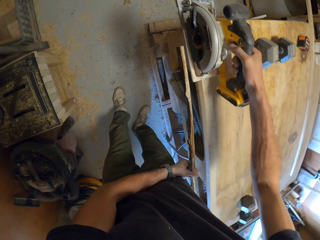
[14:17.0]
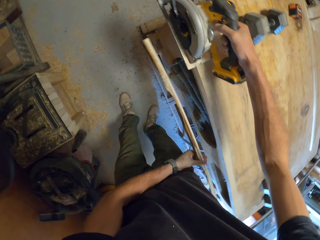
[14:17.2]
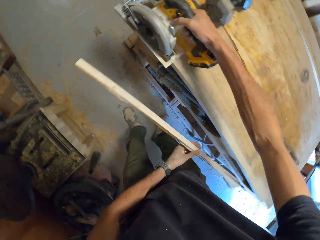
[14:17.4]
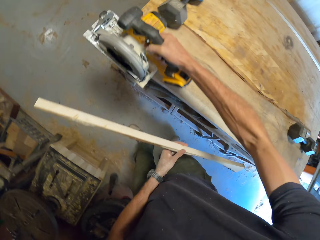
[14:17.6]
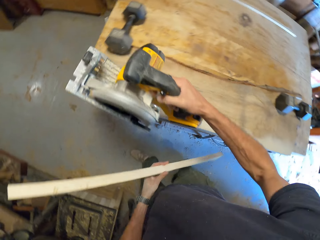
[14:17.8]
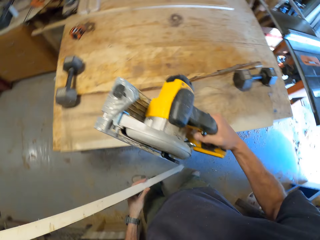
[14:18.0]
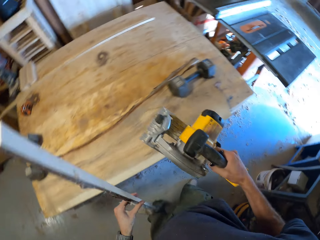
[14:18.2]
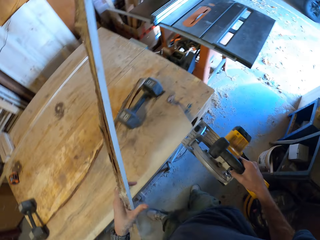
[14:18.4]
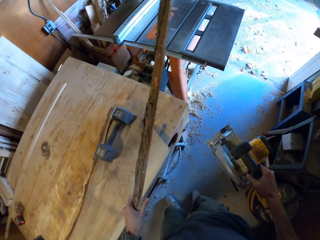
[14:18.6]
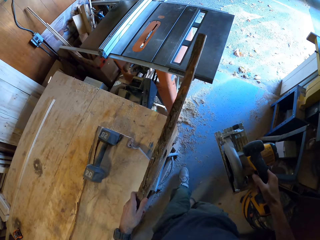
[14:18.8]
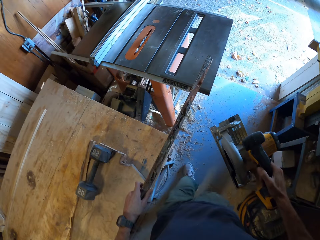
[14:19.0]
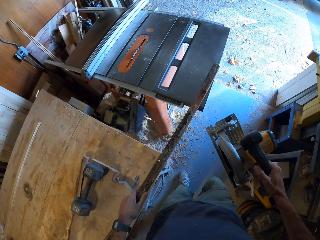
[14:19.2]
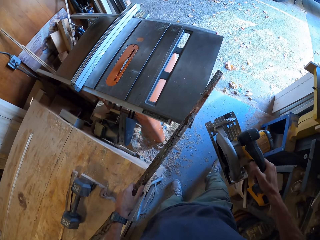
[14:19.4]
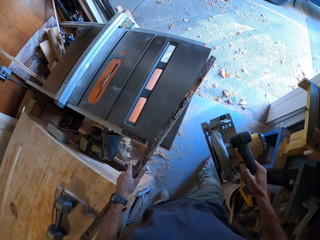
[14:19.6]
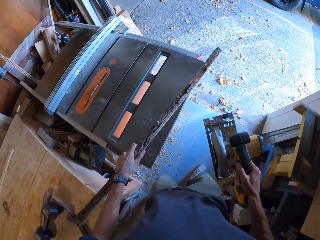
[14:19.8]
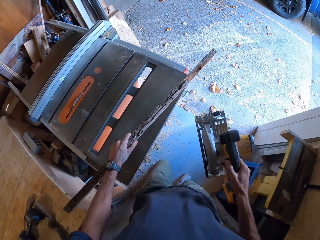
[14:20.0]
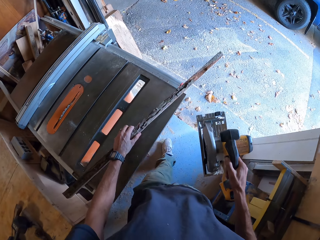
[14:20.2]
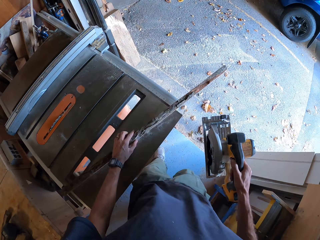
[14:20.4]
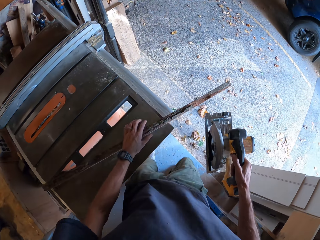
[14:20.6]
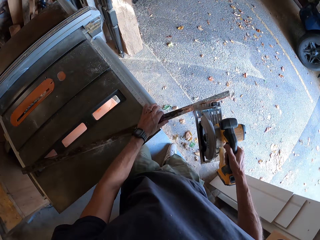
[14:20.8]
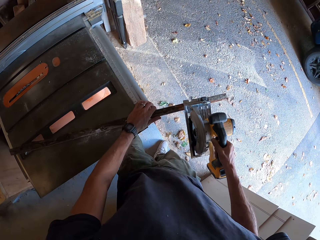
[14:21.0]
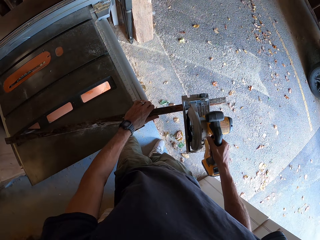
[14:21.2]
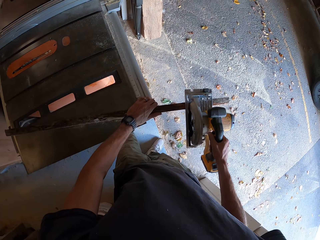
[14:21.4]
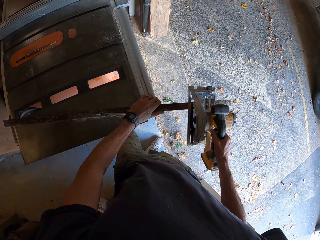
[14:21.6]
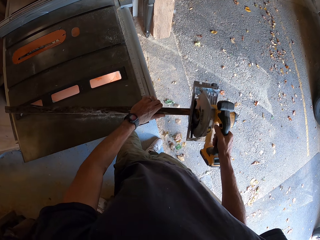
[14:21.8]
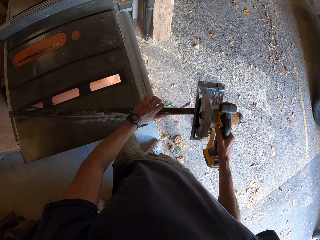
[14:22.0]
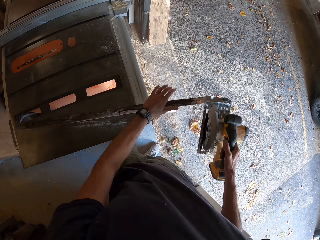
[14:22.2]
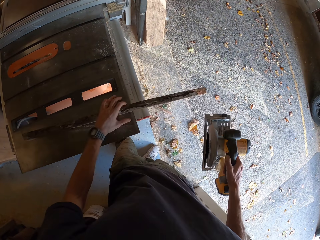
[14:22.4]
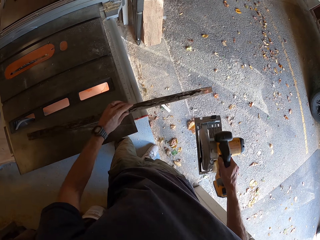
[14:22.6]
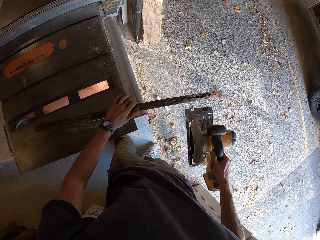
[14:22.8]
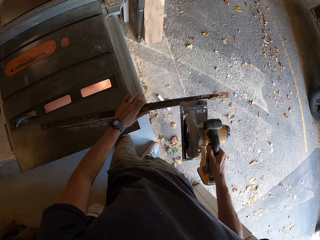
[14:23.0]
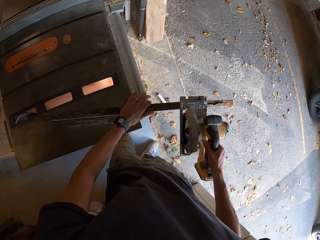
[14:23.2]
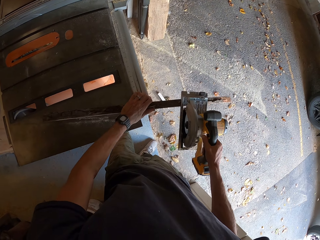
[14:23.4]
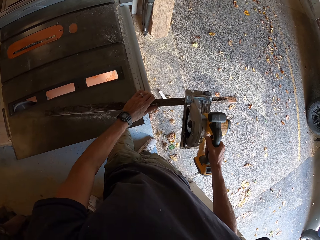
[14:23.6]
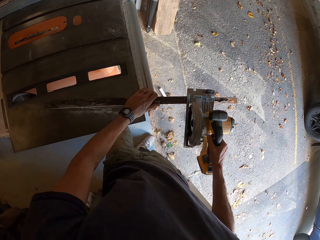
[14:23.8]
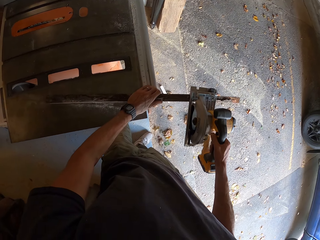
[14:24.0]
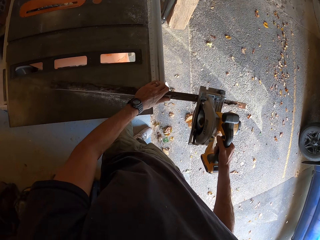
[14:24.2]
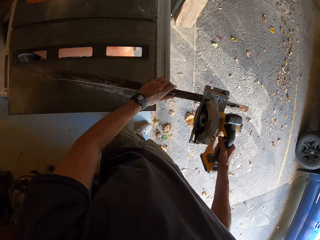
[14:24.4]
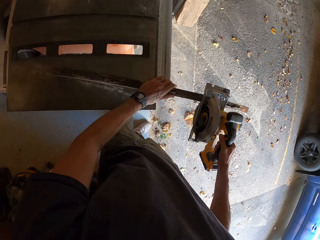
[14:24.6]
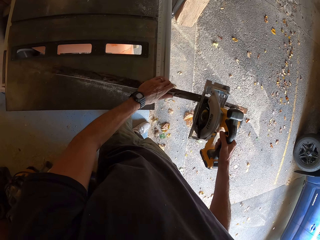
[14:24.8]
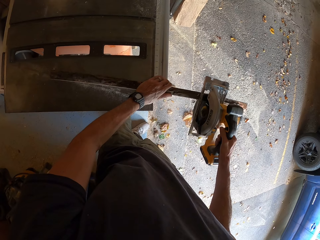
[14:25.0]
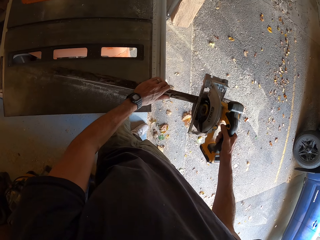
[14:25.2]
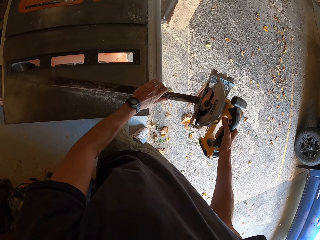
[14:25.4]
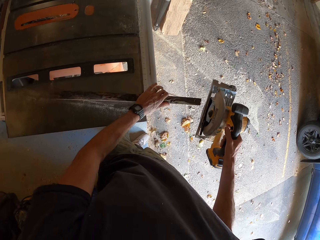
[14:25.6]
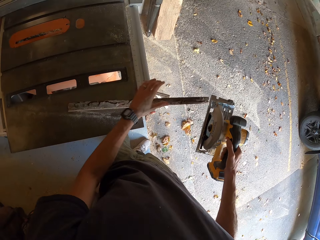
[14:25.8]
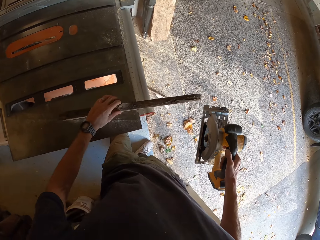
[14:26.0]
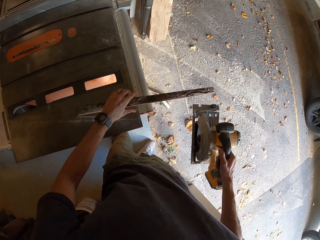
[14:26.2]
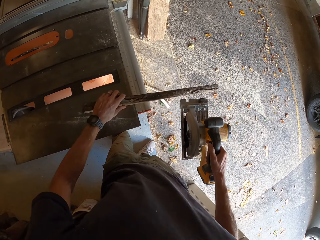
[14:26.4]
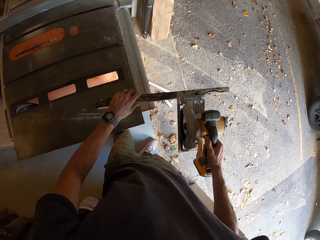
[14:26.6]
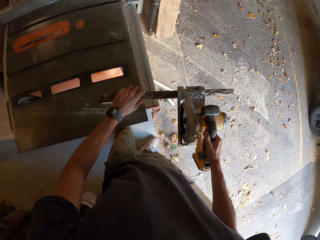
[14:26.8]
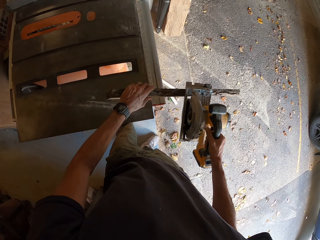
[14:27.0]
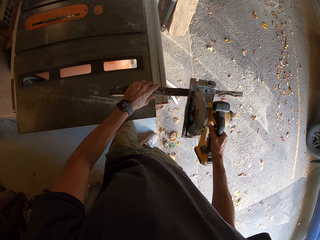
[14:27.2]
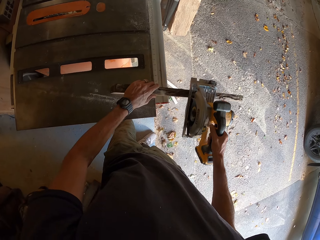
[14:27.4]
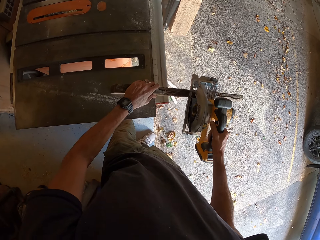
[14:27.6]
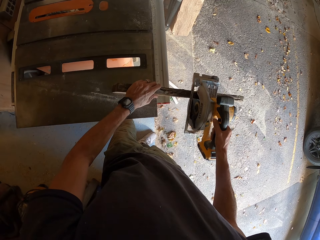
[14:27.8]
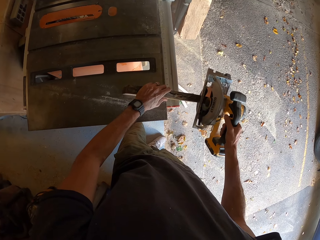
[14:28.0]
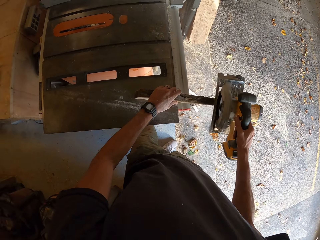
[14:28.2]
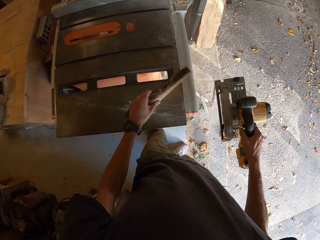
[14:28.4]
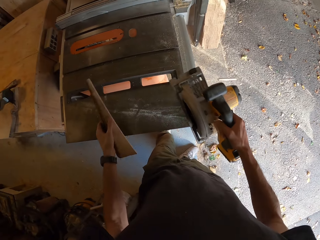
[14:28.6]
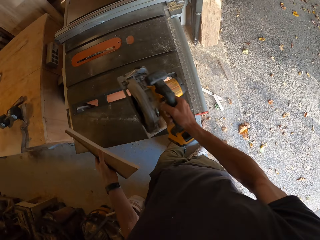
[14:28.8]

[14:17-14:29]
The camera wearer moves the part of the wood in his left hand. He holds the piece of wood with his left hand. He moves round the room. He places the part of the wood in his left hand on a table saw. He holds the piece of wood with his left hand. He slices the wood with the circular saw. He adjusts the wood on the table saw with his left hand. He slices the wood with the circular saw. He adjusts the wood on the table saw with his left hand. He slices the wood with the circular saw.

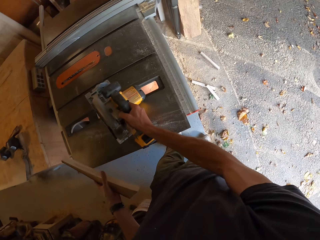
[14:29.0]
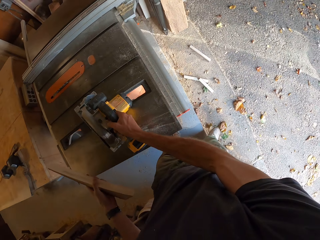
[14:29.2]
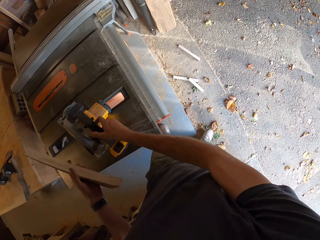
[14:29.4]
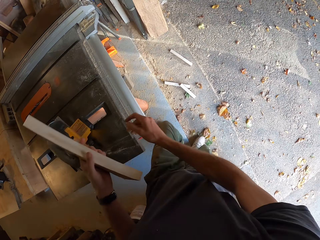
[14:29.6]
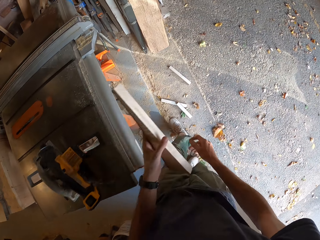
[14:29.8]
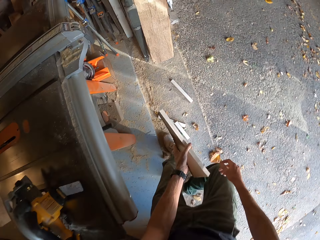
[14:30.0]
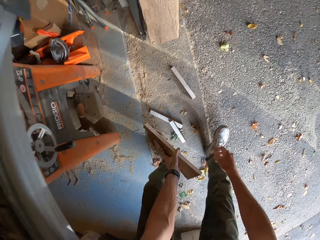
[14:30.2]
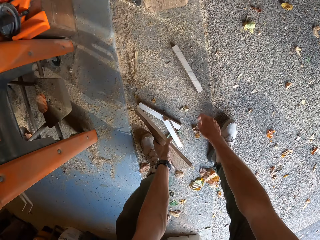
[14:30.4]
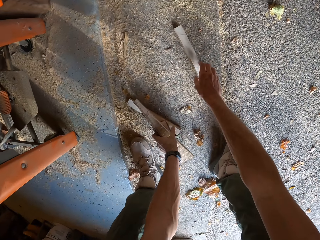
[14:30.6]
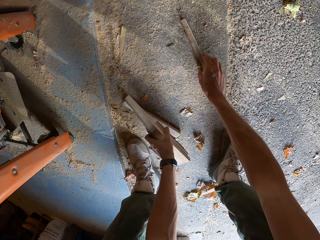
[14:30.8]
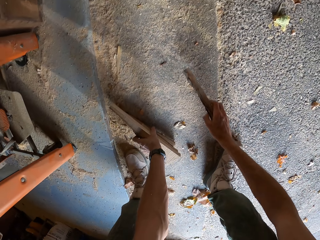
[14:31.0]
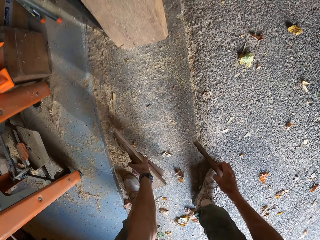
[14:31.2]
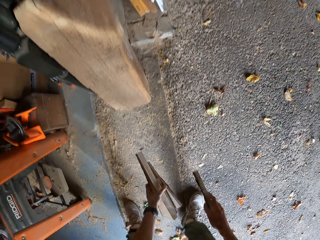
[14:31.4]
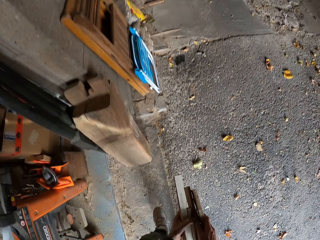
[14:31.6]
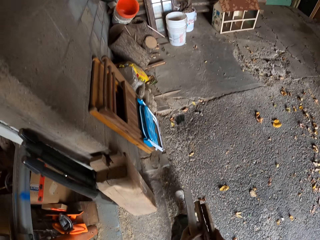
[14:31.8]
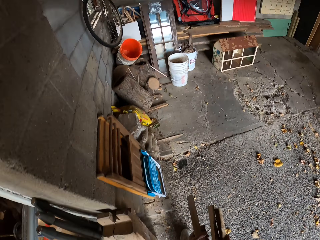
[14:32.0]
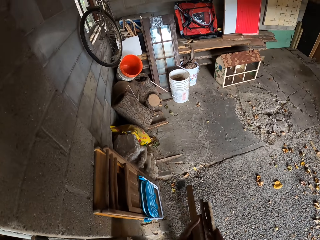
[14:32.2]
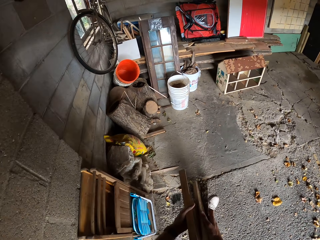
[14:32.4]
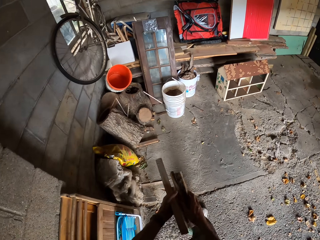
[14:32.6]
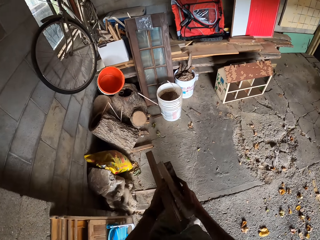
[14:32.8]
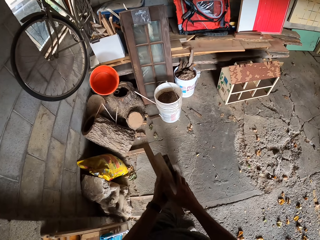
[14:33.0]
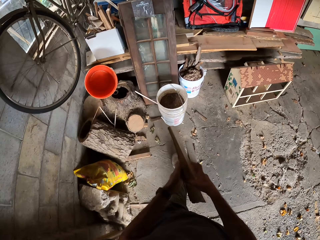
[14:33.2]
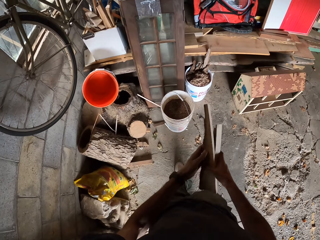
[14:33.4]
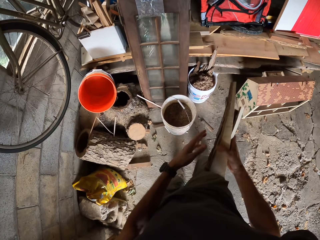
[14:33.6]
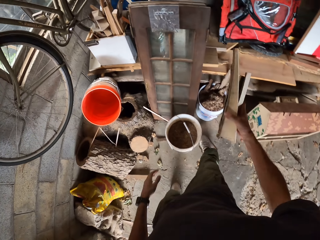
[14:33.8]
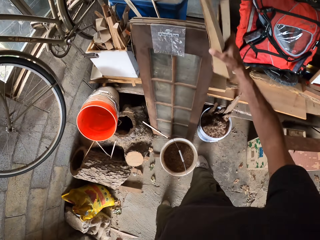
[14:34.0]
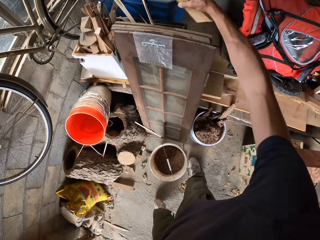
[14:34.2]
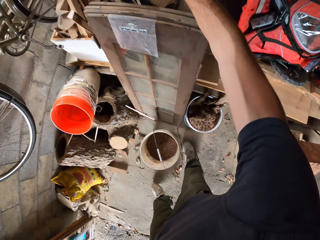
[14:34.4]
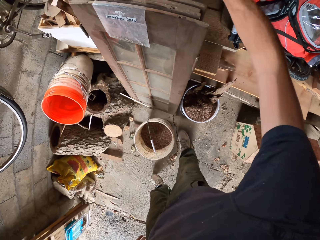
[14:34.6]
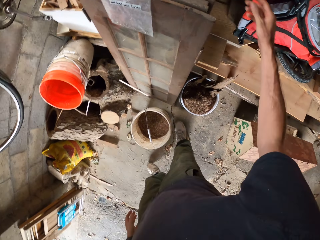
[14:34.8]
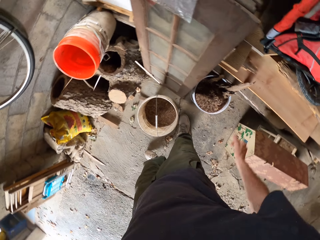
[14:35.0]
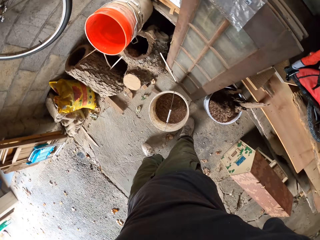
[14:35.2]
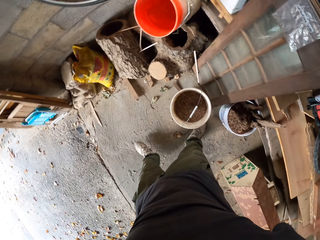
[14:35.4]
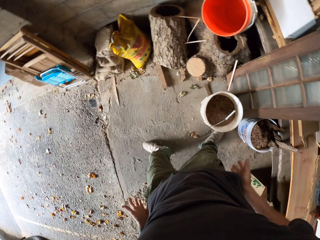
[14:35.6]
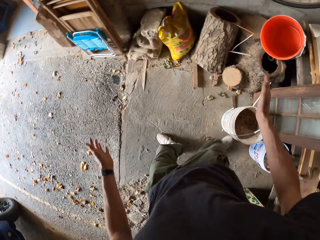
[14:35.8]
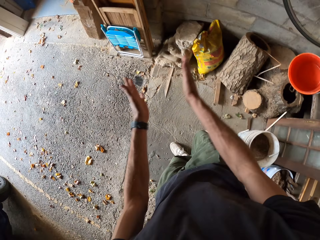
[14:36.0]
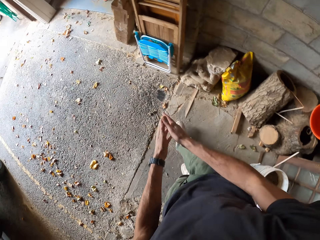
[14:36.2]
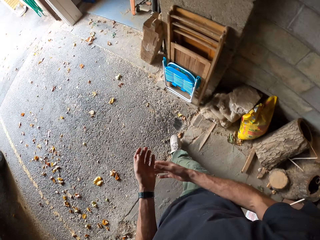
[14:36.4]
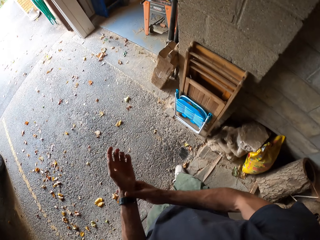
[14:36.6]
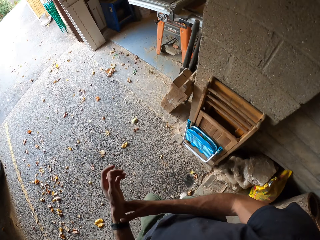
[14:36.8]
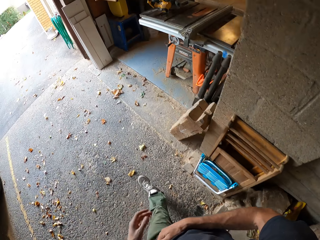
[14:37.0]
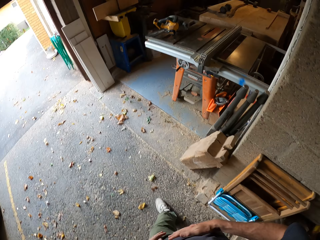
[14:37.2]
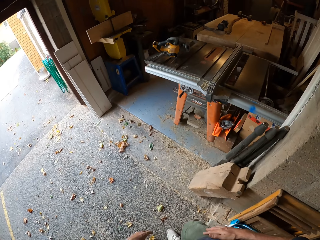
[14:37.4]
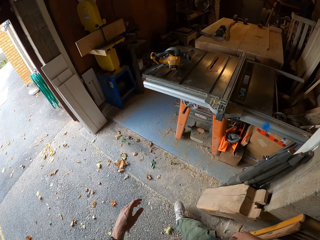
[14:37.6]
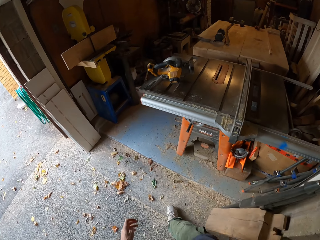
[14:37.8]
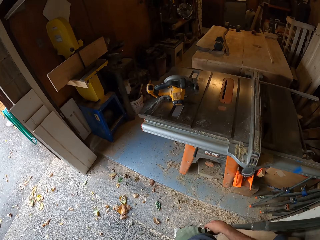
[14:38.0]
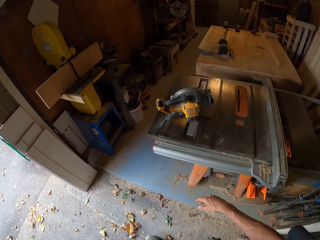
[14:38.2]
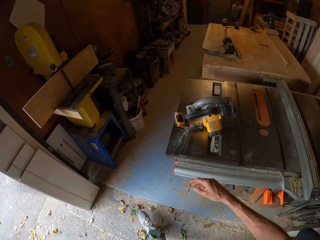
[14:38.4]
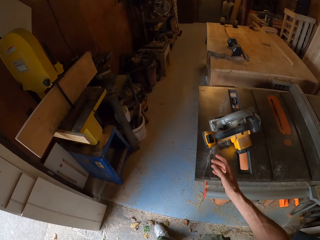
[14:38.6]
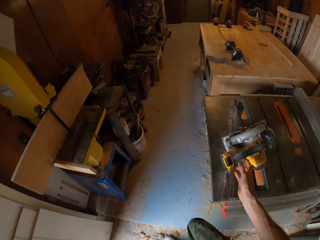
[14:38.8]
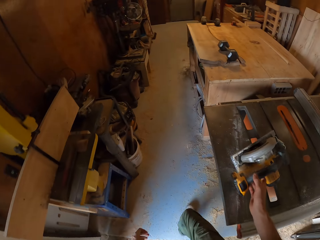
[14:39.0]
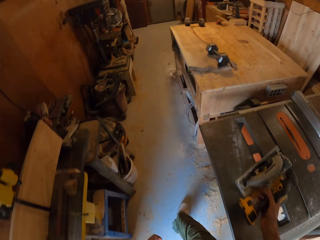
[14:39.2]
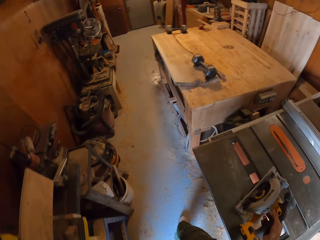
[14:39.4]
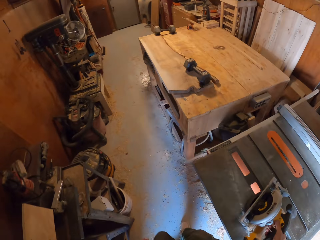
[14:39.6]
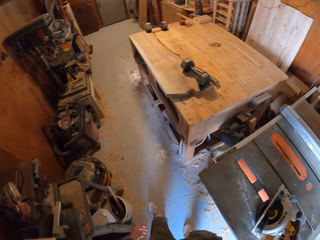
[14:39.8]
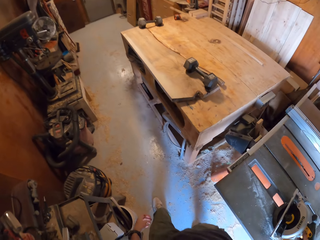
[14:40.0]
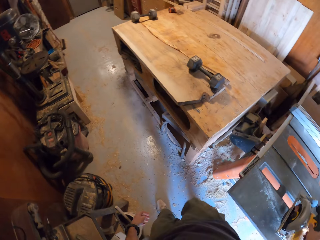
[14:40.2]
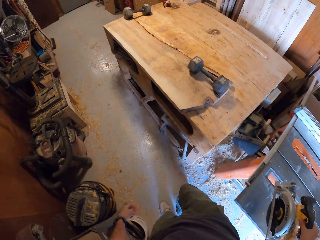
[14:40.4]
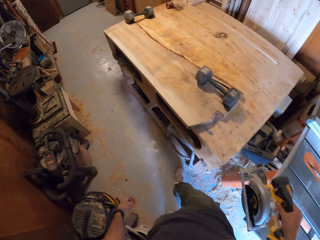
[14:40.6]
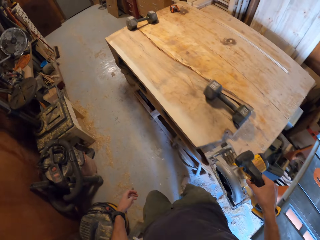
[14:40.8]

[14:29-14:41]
The camera wearer picks up the wood on the table saw with his left hand. He drops the circular saw in his right hand on the table saw. He picks up the pieces of wood on the floor with his hands. He walks to a side of the workshop. He holds the pieces of wood in his right hand. He drops the pieces of wood in his right hand behind a woodwork. He dusts his hands with his trousers. He claps his hands. He moves his hands. He walks round the workshop. He picks up the circular saw on the table saw with his right hand.
